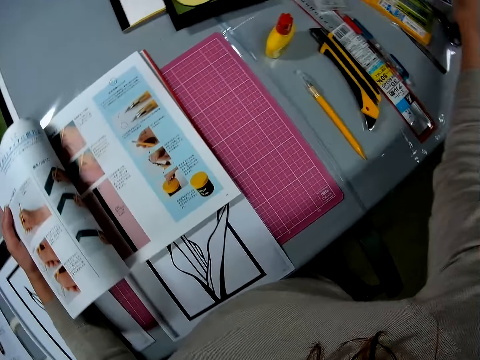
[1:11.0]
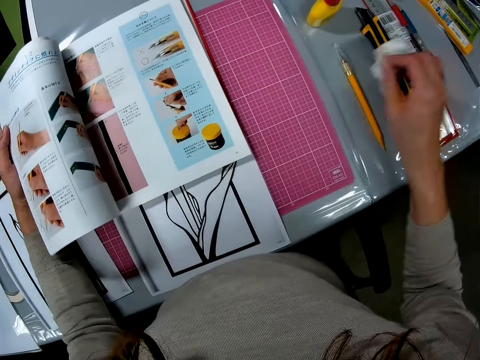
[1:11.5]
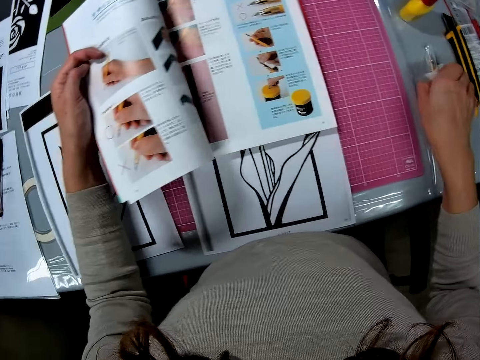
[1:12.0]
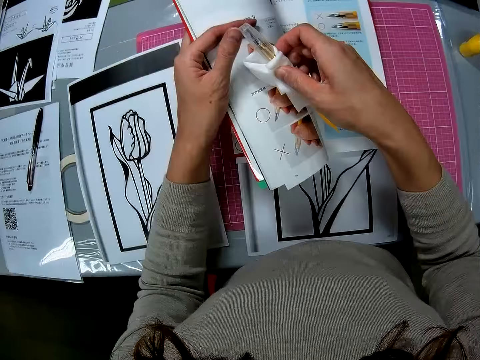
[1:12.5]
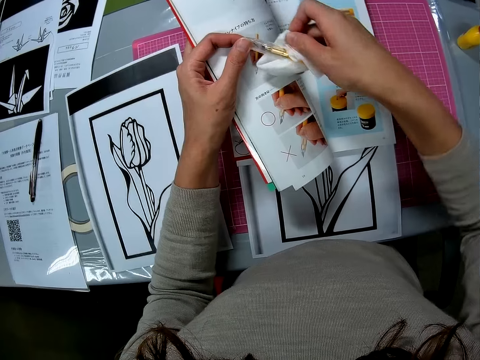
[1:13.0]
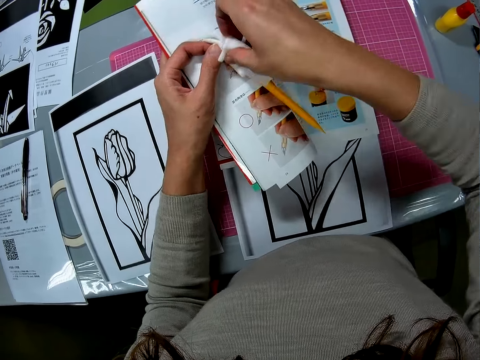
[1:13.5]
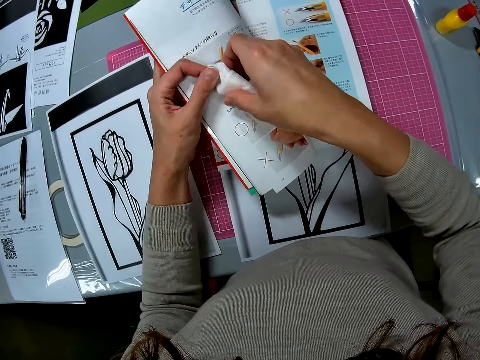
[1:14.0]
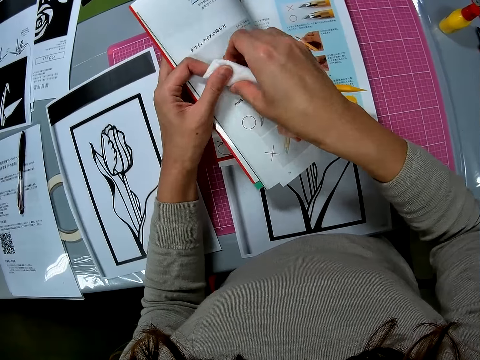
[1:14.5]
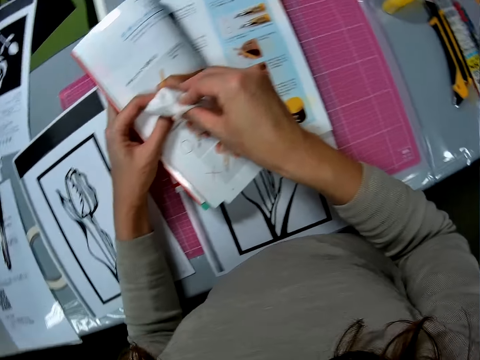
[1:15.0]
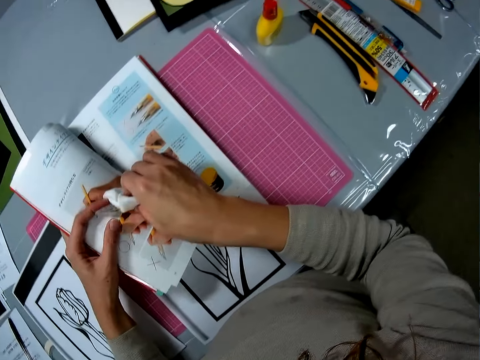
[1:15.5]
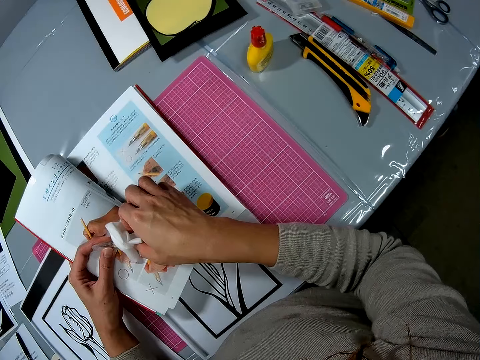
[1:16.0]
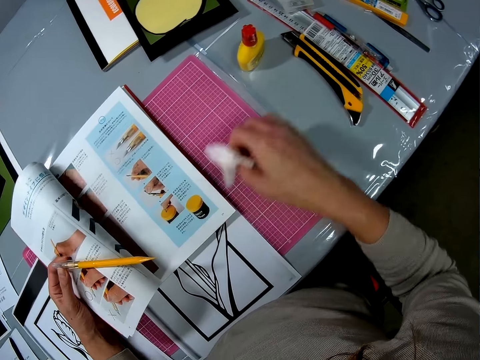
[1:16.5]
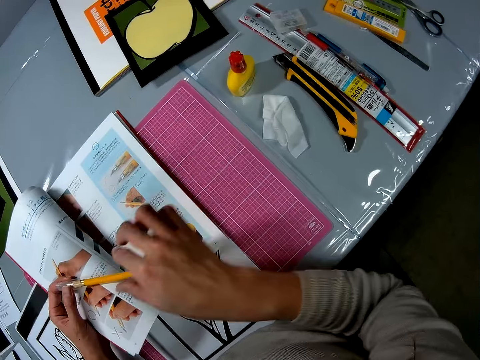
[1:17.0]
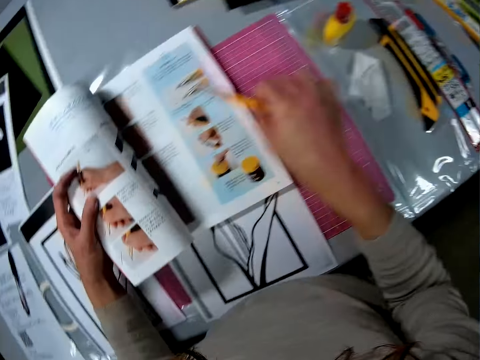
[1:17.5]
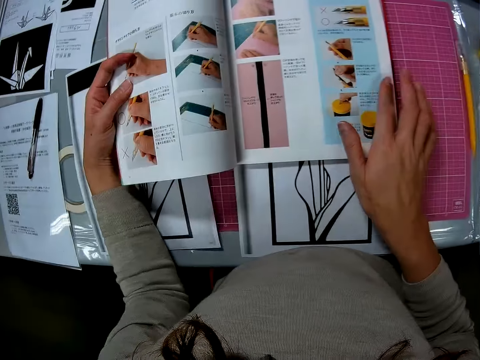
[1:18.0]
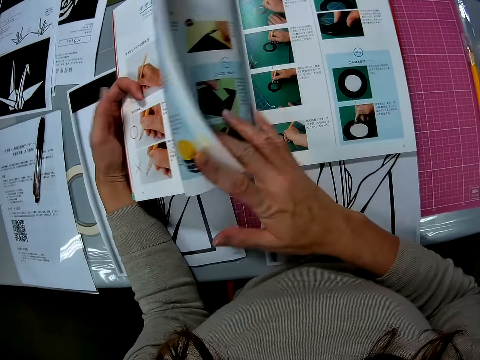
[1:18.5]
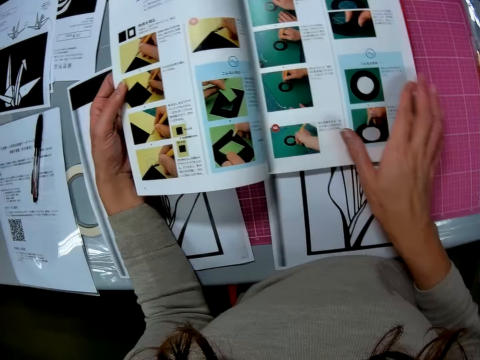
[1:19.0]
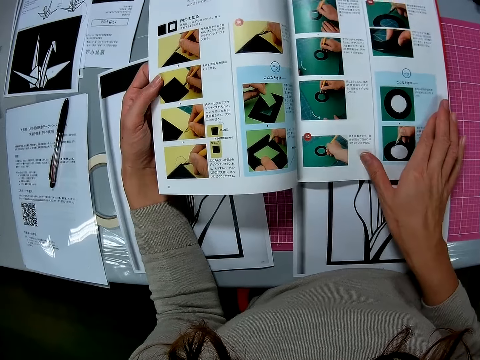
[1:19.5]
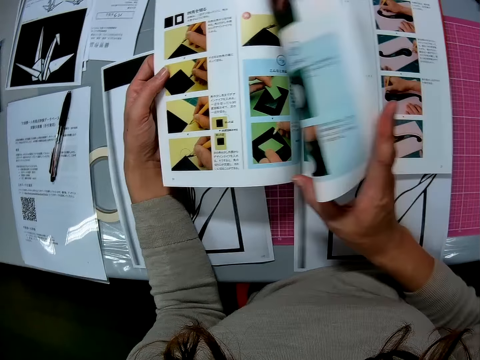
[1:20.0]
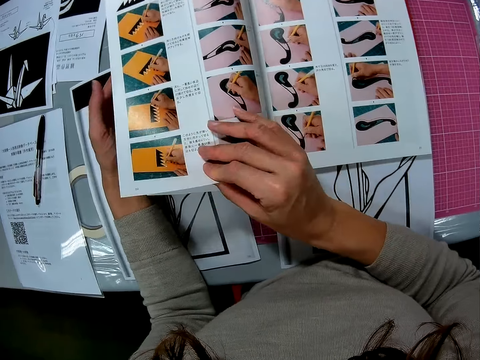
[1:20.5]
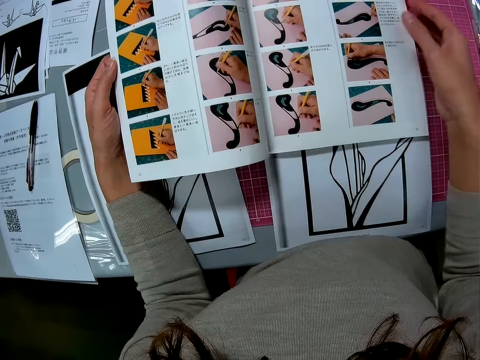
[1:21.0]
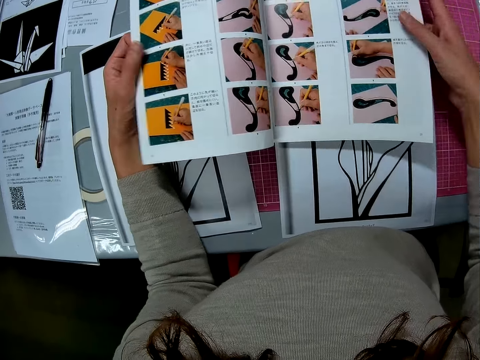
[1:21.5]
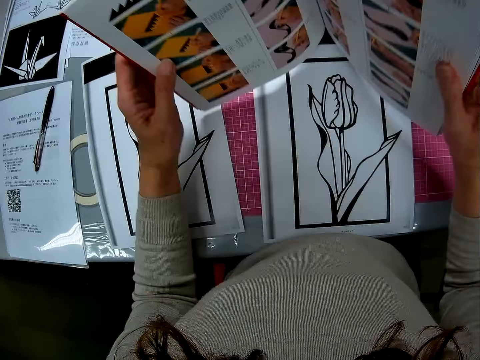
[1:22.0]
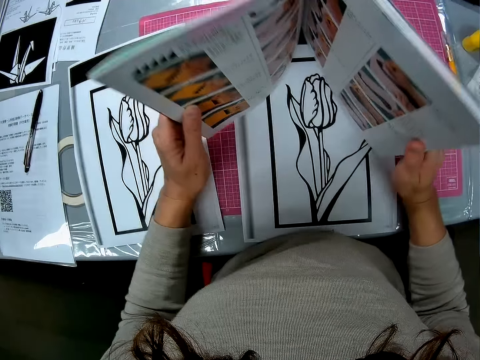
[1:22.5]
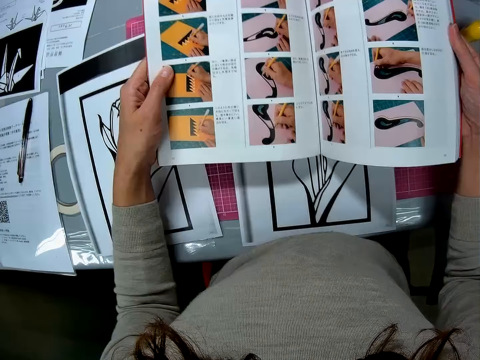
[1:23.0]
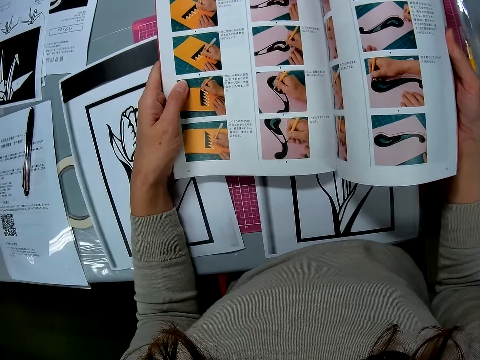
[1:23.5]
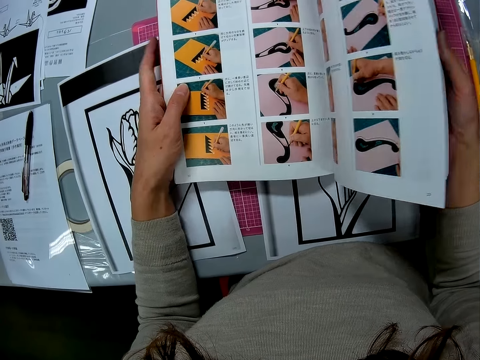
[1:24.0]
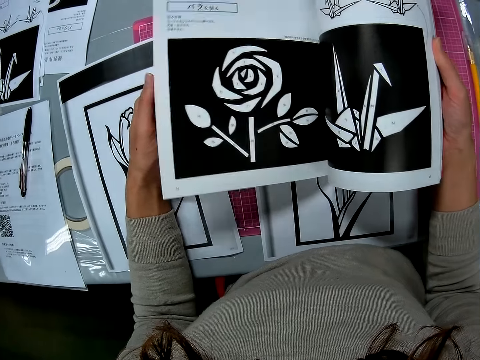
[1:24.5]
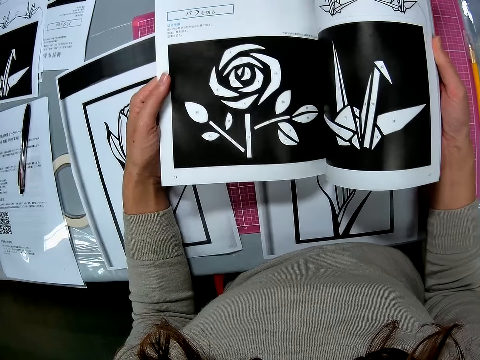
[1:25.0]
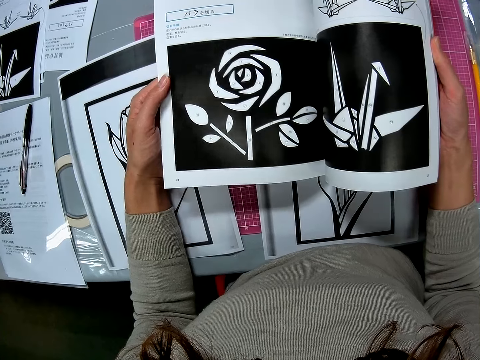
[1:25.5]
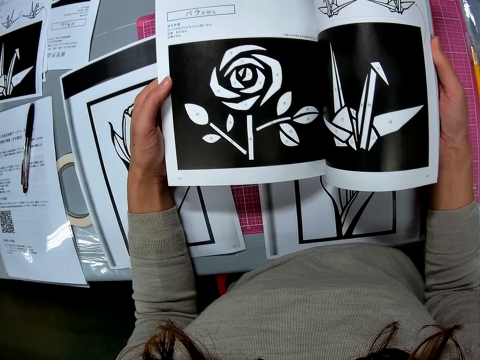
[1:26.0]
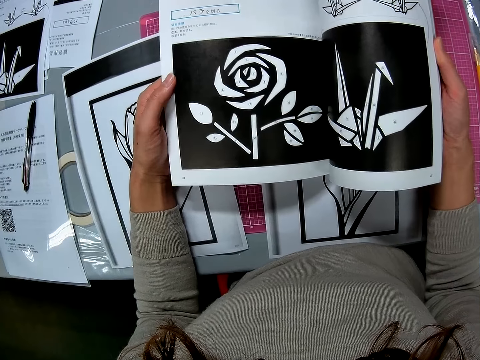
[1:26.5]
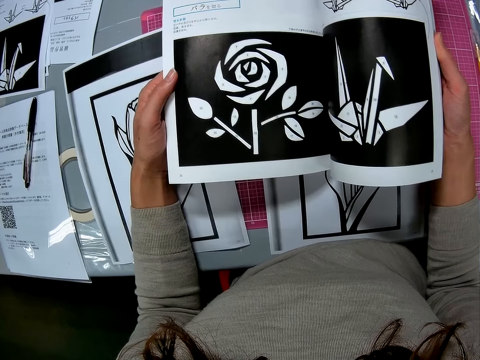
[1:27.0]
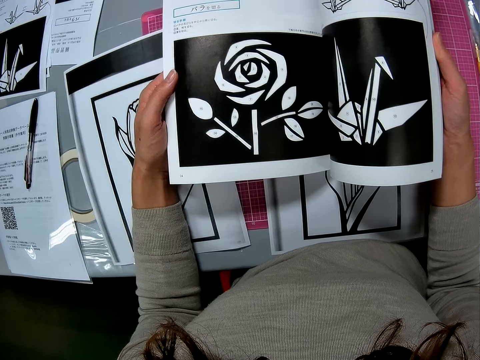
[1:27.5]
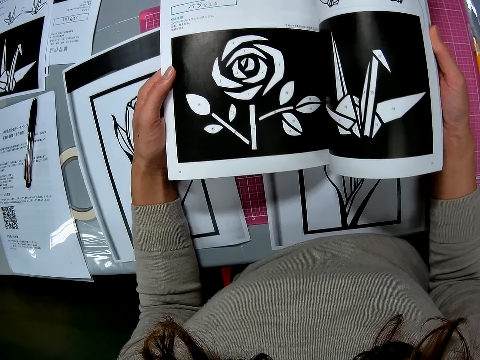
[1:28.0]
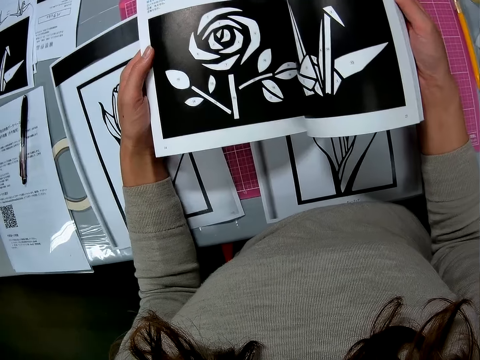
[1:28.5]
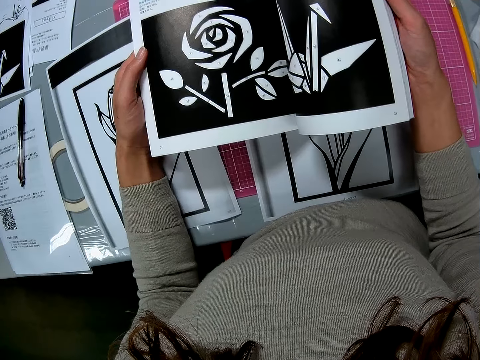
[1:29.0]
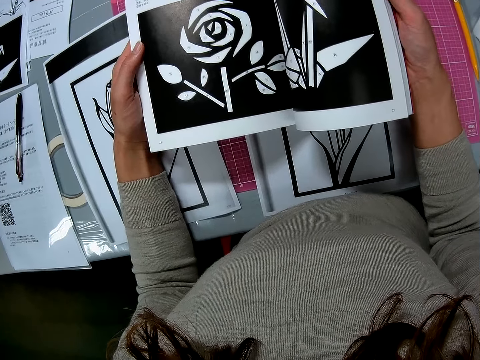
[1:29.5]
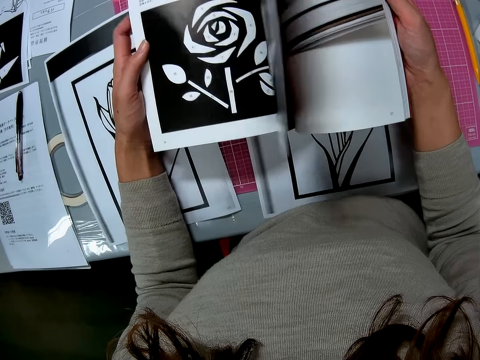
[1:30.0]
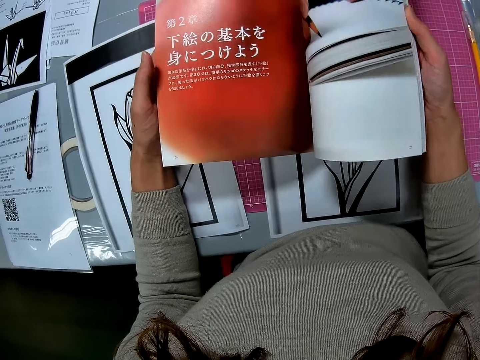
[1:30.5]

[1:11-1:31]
The camera wearer picks up a tissue paper on the table. They pick up a pencil with the tissue paper. They clean the pencil with the tissue paper. They drop the tissue paper on the table and drop the pencil on the table. They flip the pages of the photobook. They carry the book up. They adjust the photobook on the table. They put it down. They flip the pages of the photobook.

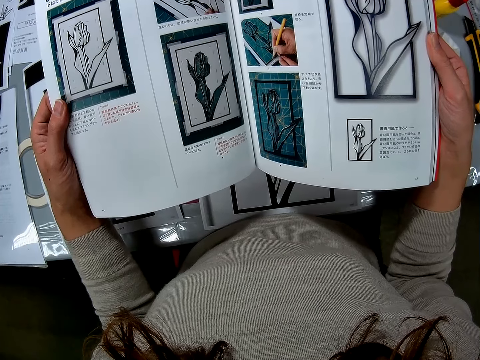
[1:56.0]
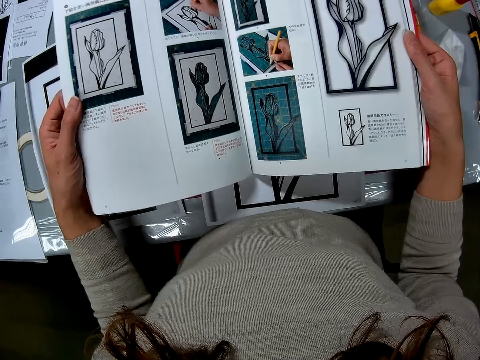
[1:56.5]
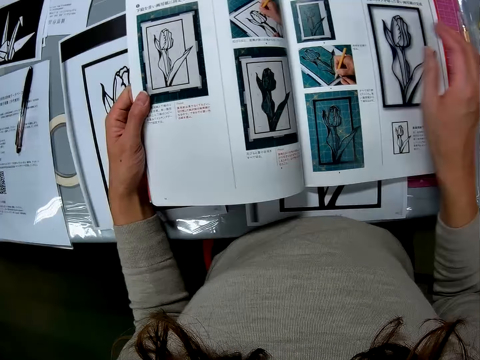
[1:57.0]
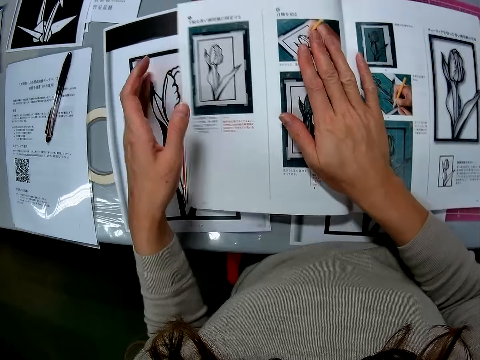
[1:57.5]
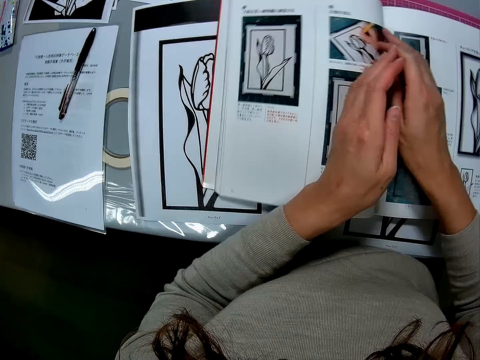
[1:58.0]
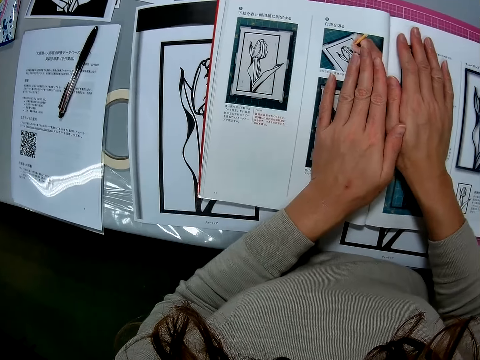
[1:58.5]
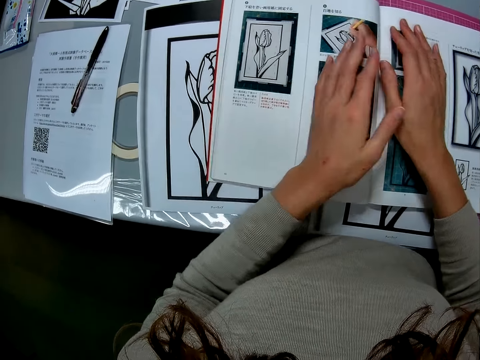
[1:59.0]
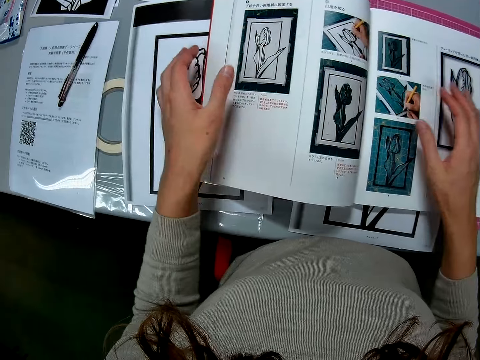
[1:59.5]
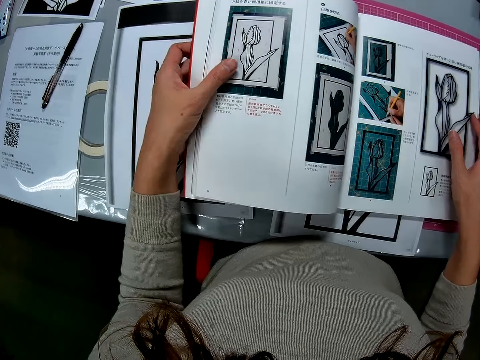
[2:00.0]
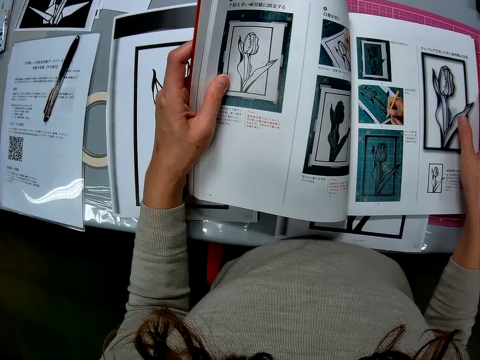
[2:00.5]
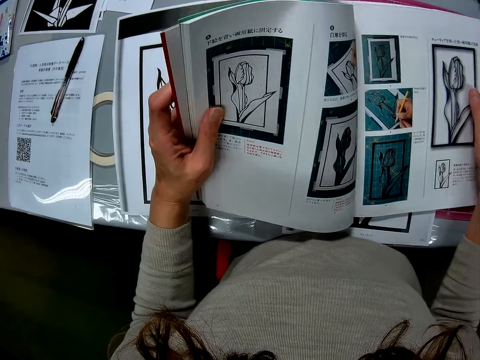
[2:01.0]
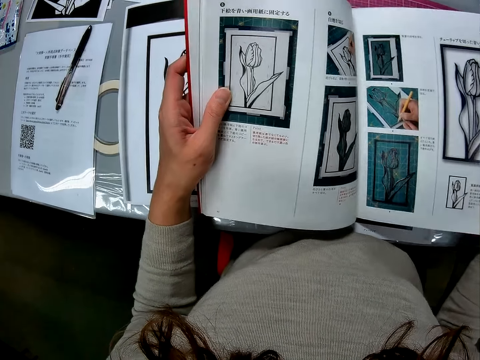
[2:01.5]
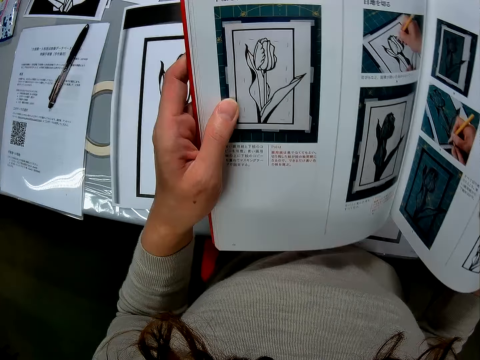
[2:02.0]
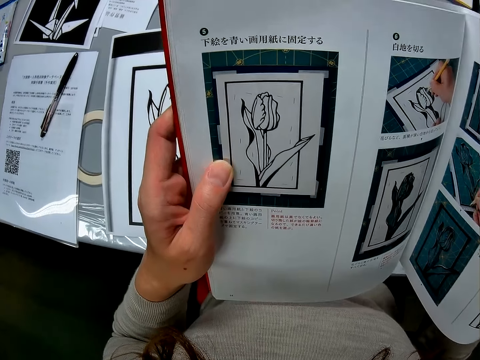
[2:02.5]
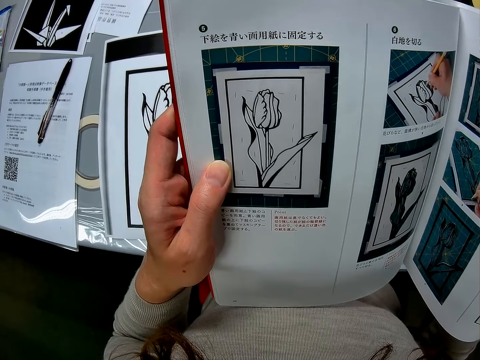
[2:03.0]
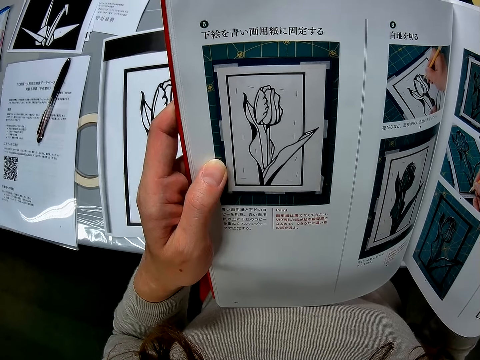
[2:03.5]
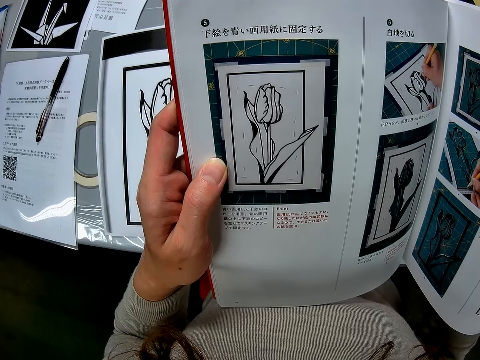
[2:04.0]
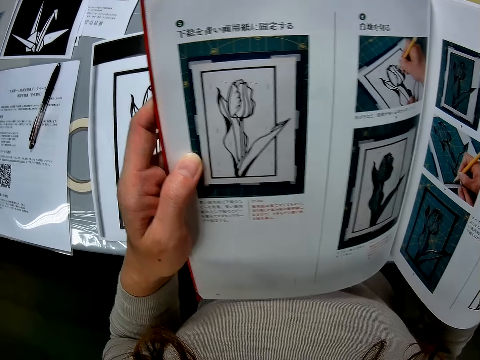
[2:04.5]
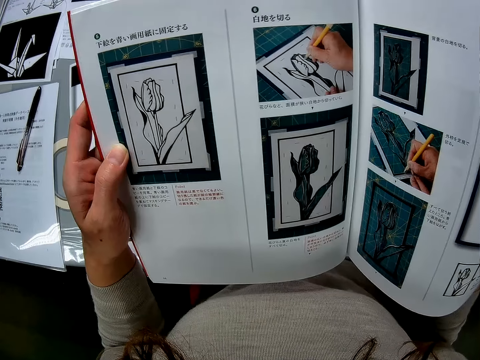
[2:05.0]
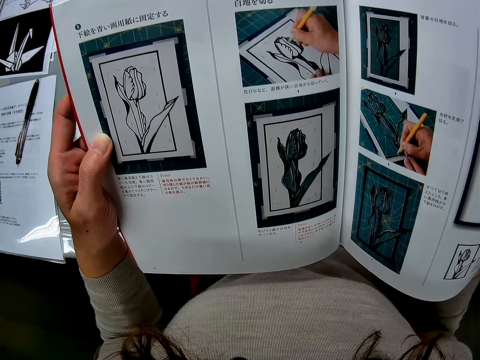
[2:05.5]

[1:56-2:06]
The camera wearer drops the photobook on the table. She presses a page. She places her hands on the photobook. She adjusts the photobook on the table. She holds up the book.
